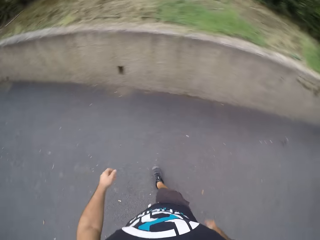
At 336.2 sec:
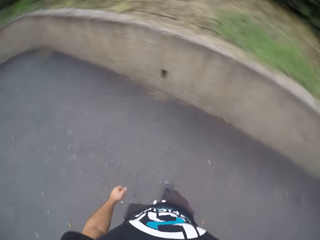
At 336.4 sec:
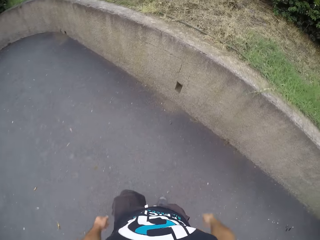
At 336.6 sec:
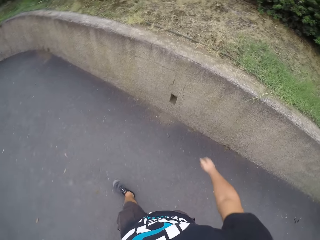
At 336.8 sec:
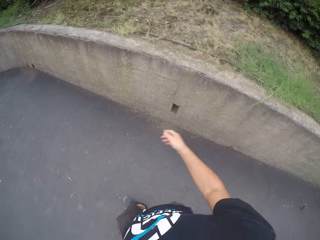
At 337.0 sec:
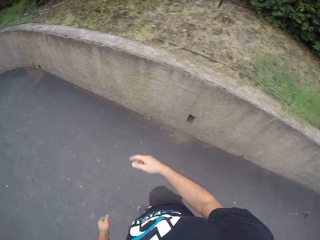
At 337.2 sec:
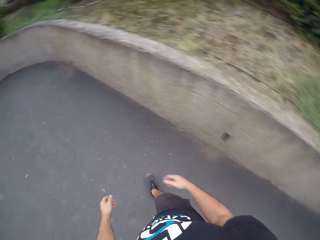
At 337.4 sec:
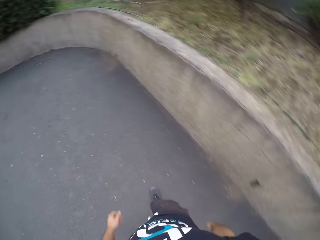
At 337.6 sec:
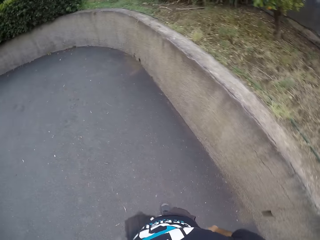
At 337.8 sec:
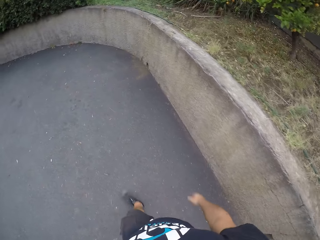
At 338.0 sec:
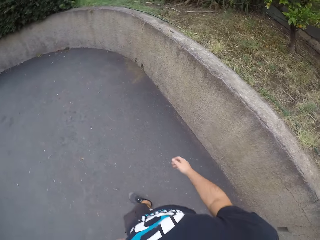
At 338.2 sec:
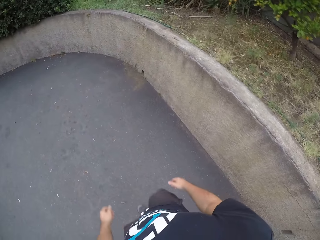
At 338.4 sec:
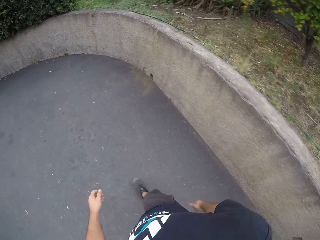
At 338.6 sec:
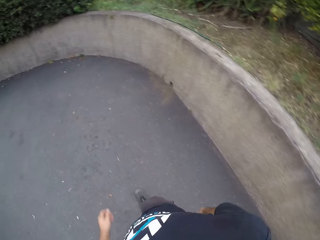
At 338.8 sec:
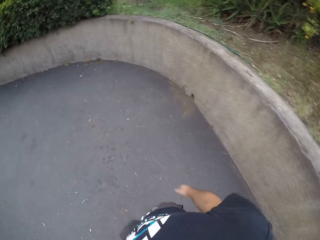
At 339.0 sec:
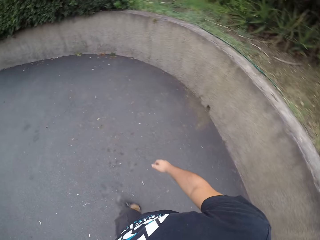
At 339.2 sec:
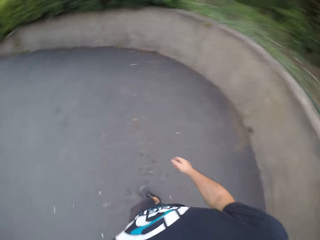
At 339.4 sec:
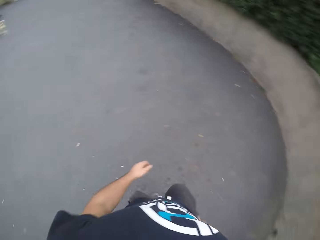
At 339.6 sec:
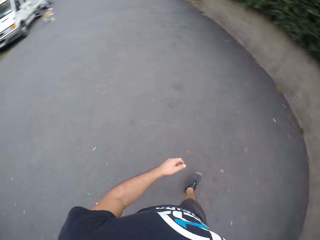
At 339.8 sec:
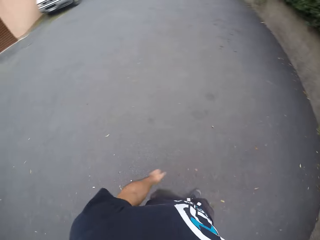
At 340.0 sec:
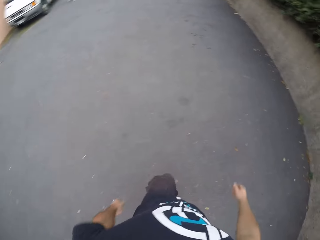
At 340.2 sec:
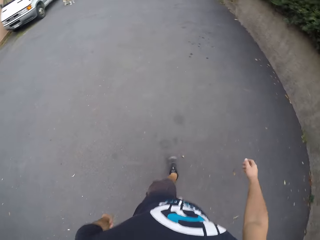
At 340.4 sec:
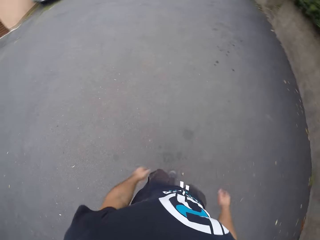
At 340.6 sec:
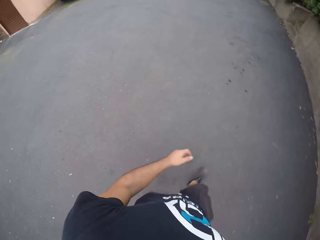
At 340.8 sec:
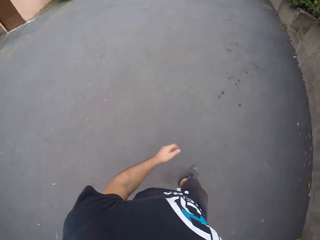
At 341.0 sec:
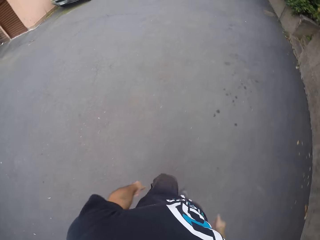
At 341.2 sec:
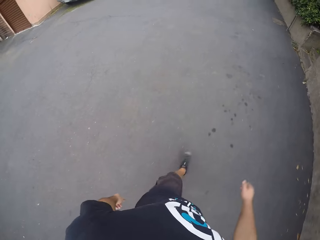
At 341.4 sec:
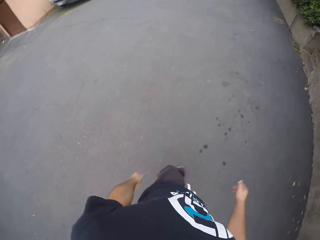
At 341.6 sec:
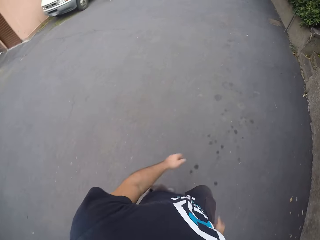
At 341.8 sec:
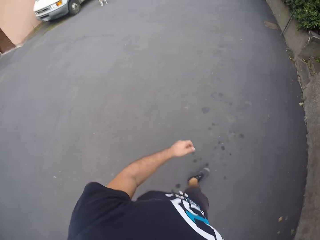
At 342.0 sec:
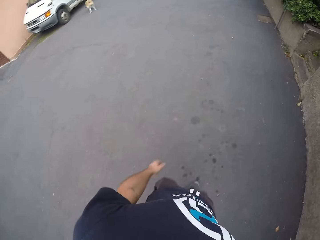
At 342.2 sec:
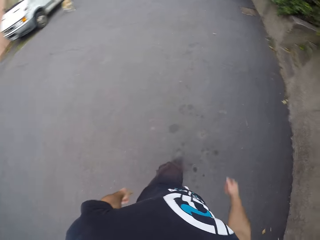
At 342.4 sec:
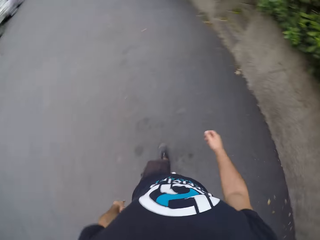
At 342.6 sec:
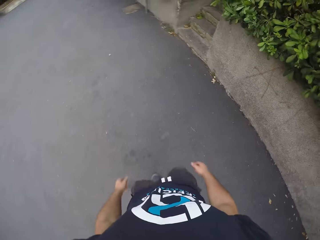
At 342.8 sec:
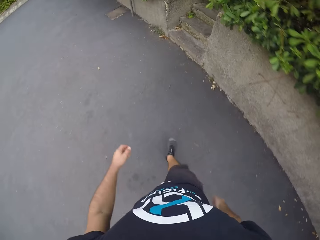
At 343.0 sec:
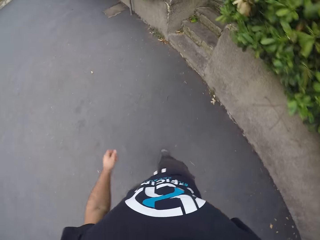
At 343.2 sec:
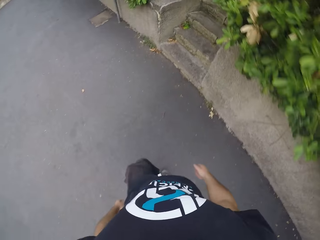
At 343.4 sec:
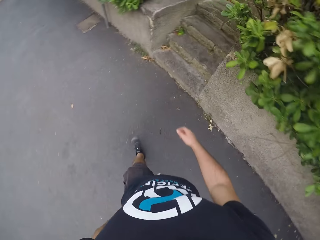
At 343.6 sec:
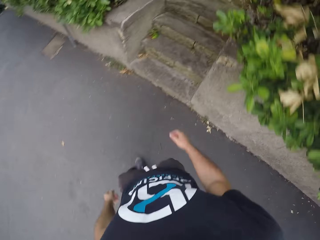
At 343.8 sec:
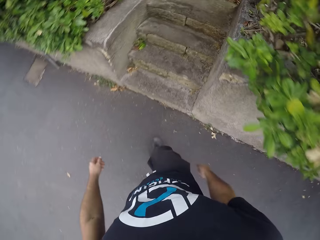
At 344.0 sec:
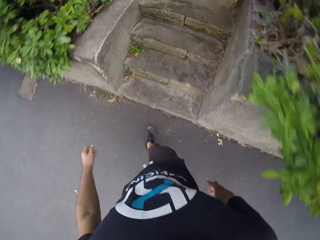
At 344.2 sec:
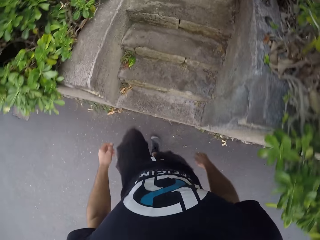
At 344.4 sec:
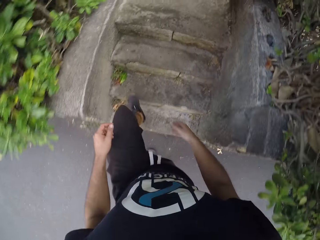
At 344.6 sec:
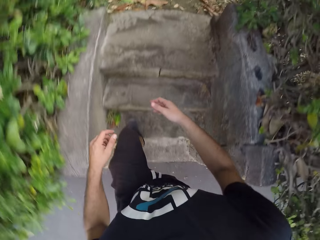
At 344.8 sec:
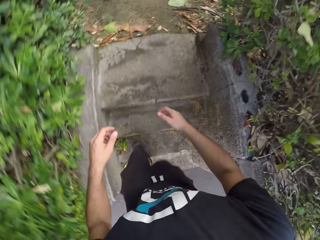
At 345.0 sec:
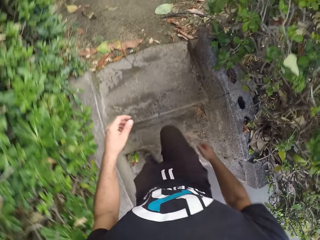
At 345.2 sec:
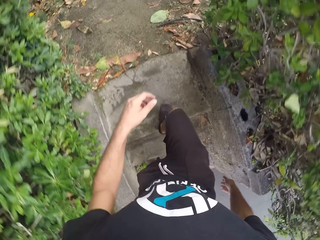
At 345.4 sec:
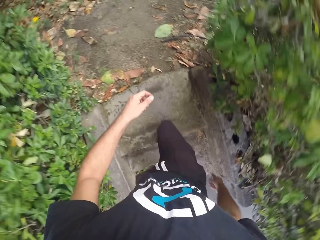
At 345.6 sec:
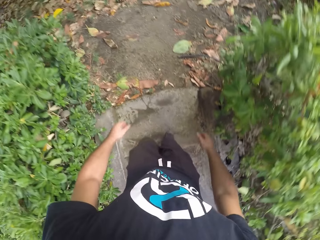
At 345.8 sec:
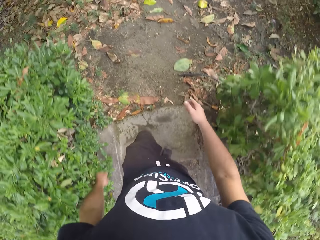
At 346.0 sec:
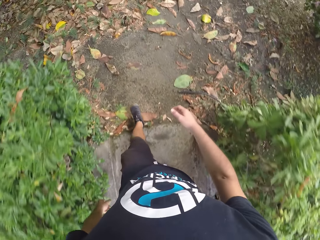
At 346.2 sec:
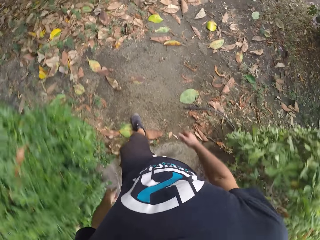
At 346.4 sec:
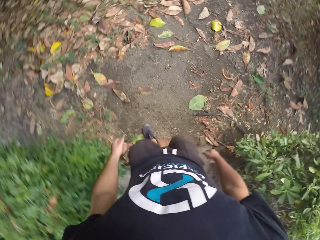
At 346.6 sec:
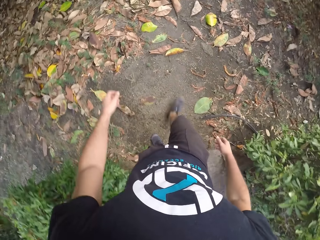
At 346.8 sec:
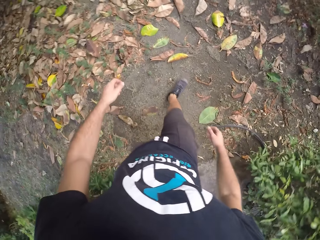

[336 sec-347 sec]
The camera wearer climbs steps.

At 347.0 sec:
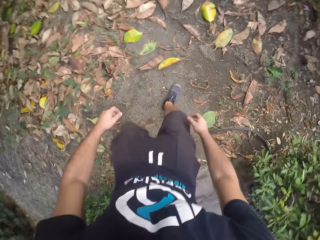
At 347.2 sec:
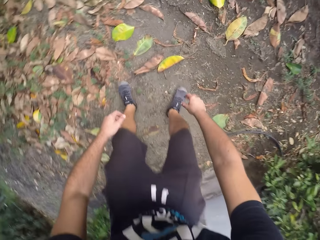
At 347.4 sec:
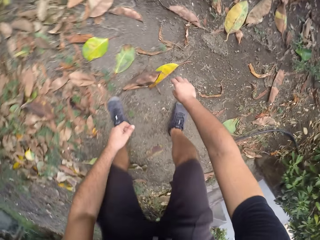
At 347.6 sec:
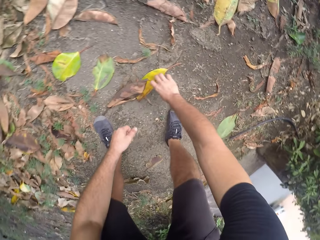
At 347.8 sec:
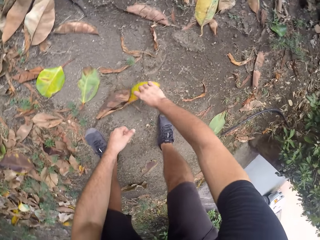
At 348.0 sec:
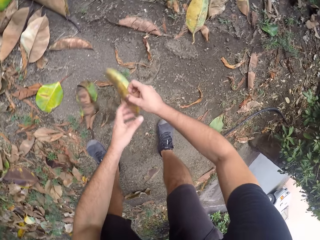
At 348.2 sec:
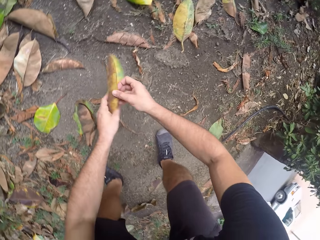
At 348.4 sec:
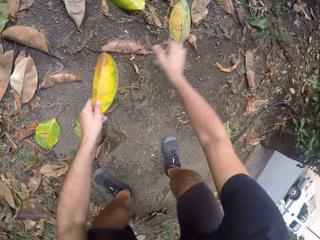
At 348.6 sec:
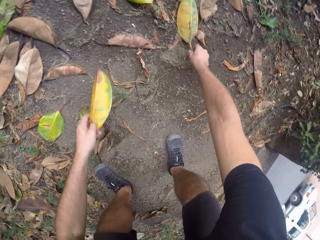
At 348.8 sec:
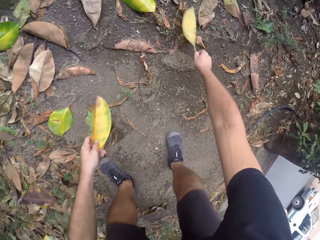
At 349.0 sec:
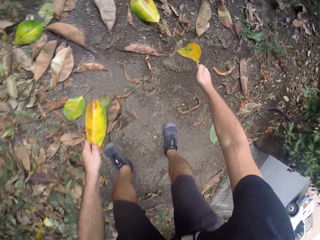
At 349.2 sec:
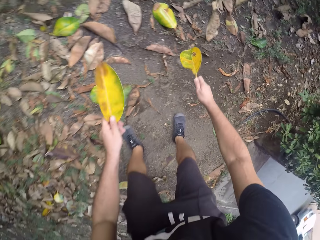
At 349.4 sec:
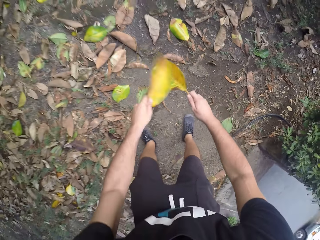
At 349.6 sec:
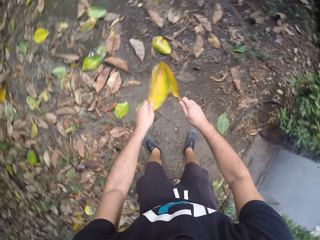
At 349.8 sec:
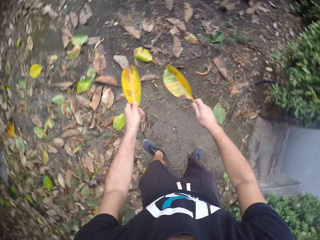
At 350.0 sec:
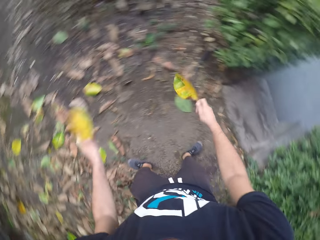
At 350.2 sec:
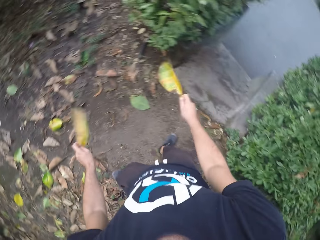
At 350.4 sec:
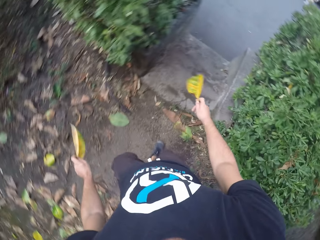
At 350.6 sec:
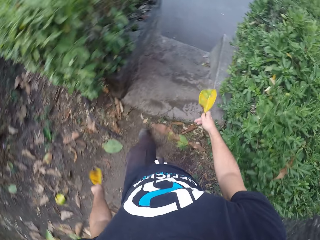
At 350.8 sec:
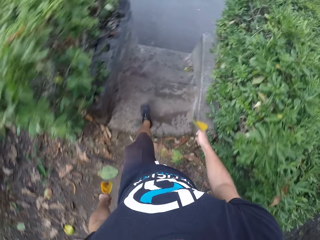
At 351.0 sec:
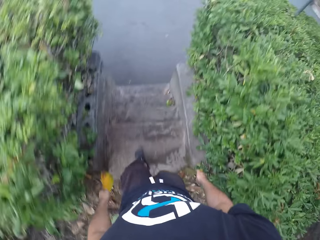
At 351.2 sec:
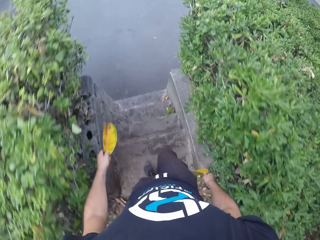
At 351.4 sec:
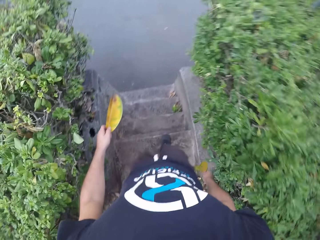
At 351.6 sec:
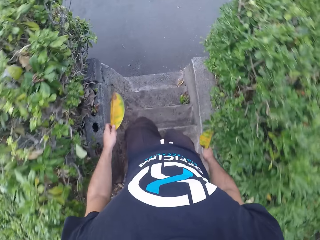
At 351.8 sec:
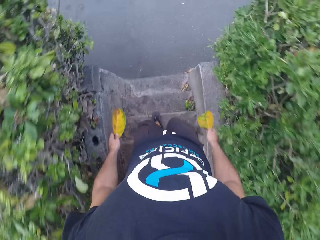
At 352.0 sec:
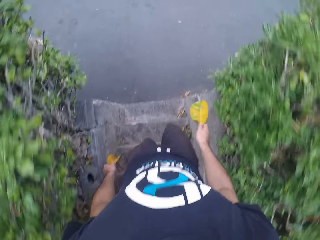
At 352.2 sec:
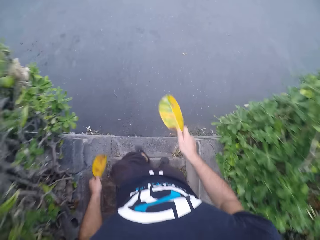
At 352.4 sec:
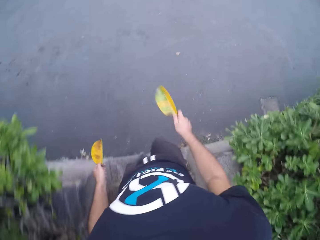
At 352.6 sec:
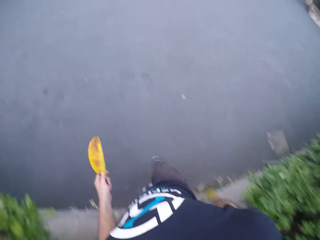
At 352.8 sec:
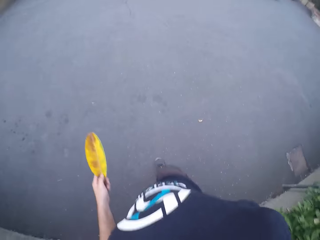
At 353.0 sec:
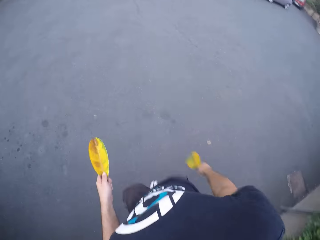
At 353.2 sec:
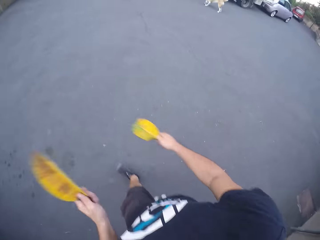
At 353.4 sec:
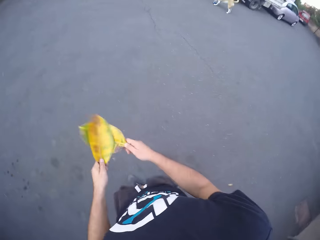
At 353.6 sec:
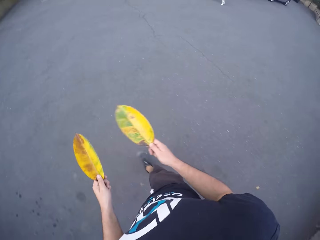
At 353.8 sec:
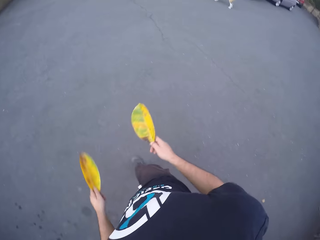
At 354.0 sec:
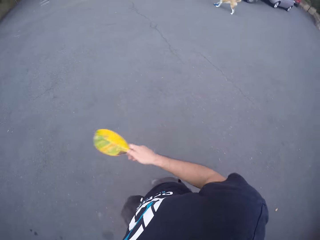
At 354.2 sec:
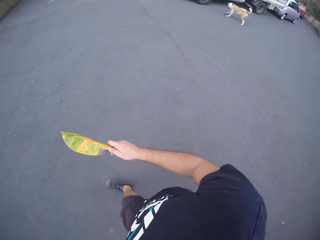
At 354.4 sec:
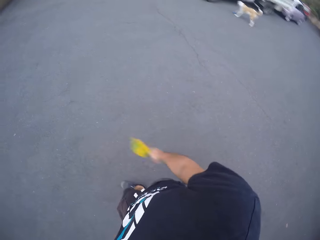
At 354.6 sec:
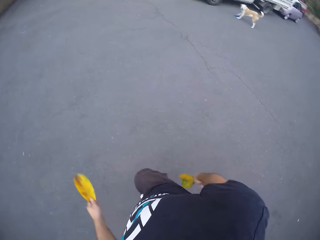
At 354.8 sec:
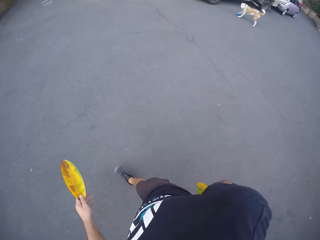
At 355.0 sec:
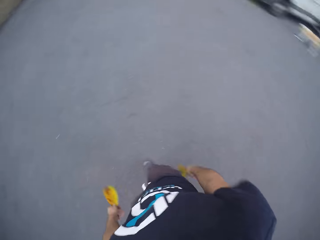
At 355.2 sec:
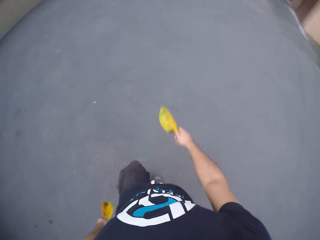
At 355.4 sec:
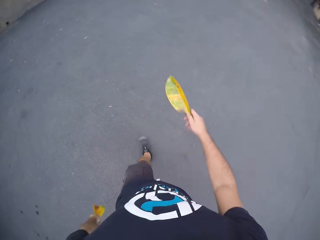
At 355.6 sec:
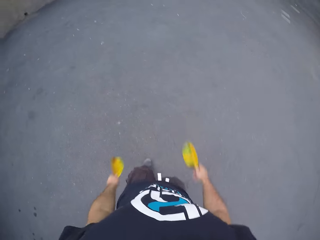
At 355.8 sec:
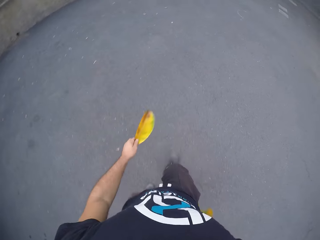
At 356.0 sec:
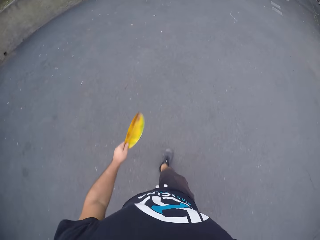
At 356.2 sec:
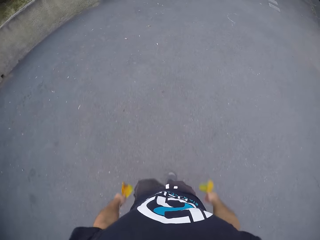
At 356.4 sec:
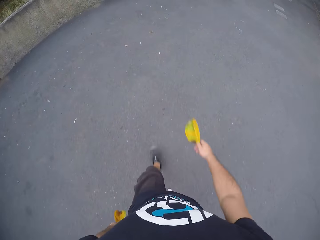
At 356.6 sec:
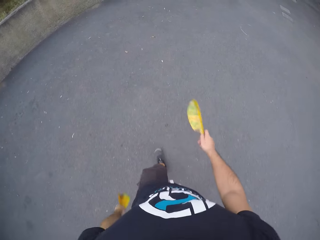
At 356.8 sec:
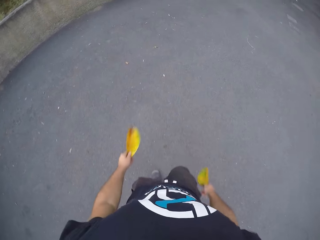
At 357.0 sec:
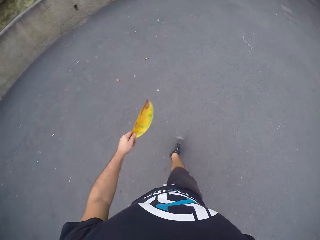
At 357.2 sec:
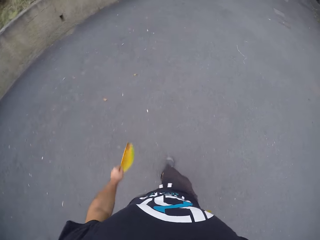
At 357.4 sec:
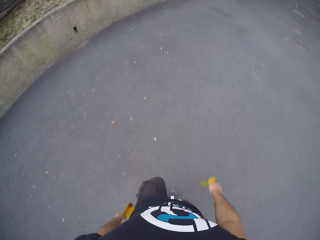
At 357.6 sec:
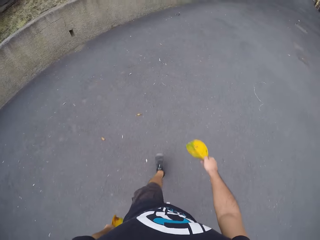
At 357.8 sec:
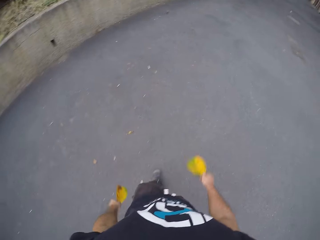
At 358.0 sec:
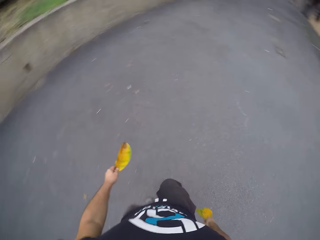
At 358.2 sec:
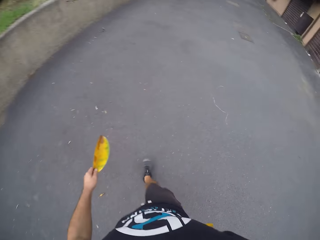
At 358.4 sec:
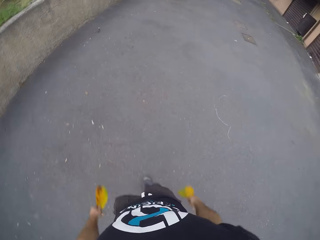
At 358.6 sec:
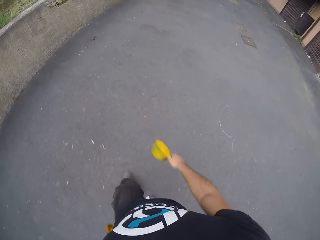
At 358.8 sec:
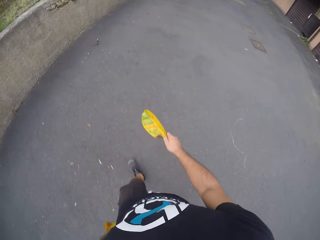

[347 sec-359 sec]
The camera wearer picks a leaf from the ground with his right hand. He passes the leaf in his right hand to his left hand. He picks a leaf from the ground with his right hand. He hits the leaf in his right hand with the leaf in his left hand. He walks down the steps. He hits the leaf in his right hand with the leaf in his left hand. He walks on the road.
